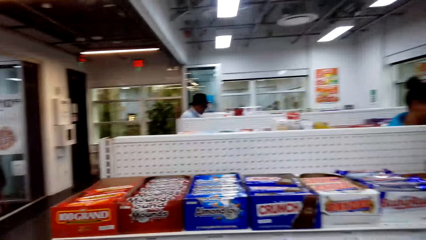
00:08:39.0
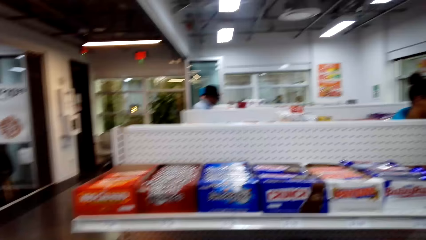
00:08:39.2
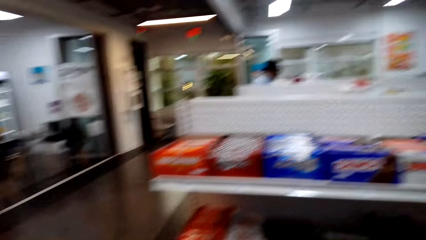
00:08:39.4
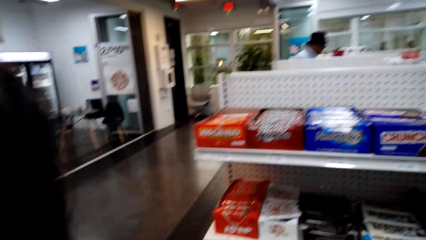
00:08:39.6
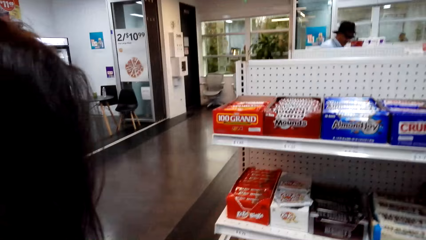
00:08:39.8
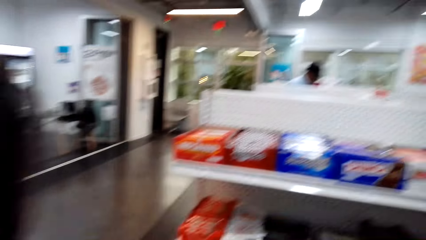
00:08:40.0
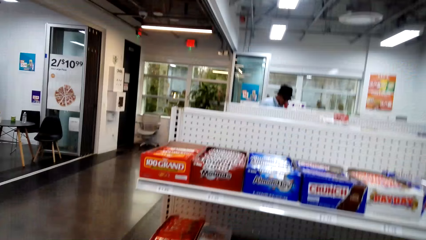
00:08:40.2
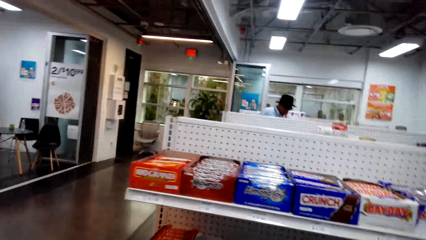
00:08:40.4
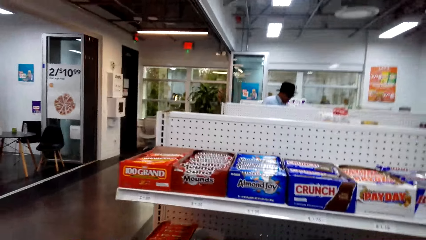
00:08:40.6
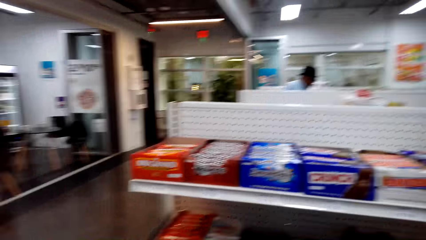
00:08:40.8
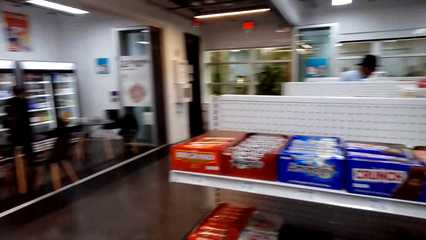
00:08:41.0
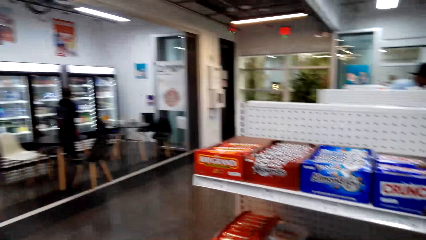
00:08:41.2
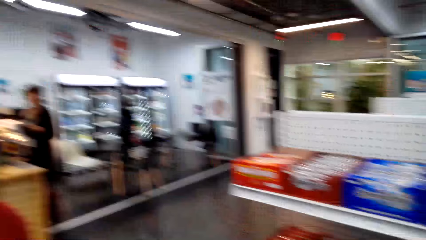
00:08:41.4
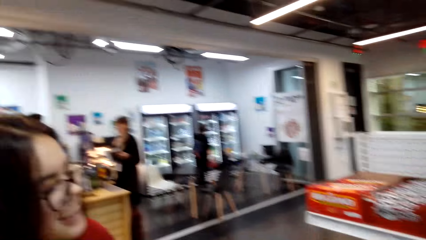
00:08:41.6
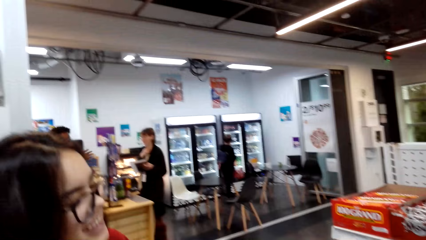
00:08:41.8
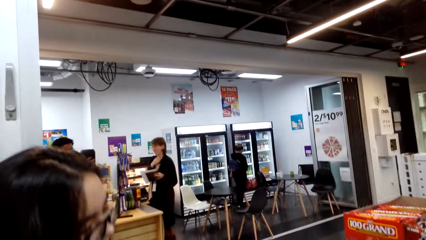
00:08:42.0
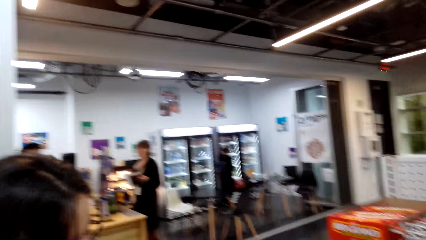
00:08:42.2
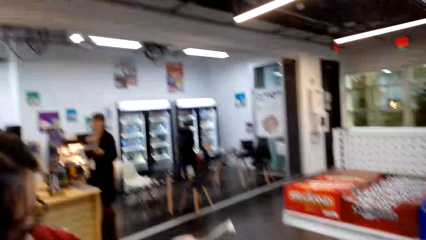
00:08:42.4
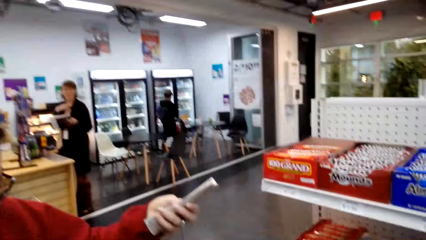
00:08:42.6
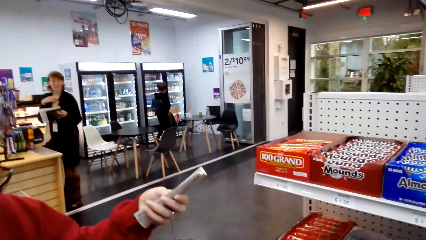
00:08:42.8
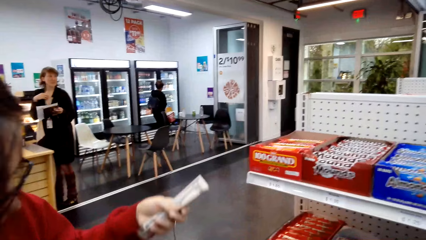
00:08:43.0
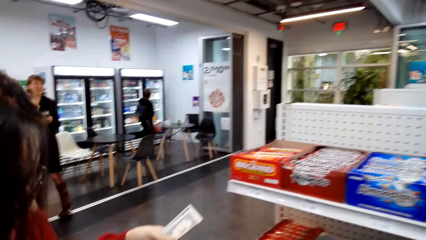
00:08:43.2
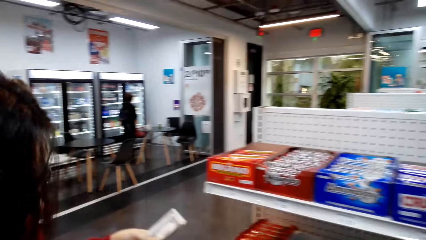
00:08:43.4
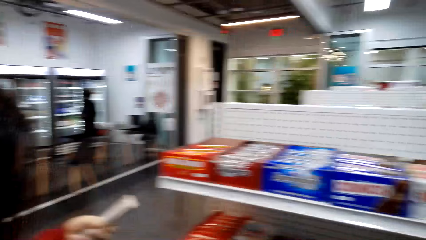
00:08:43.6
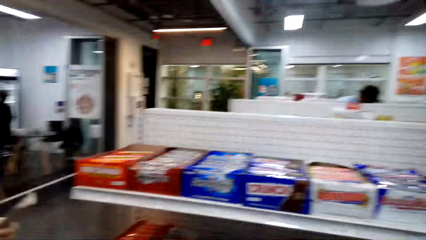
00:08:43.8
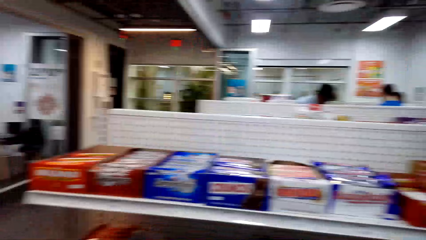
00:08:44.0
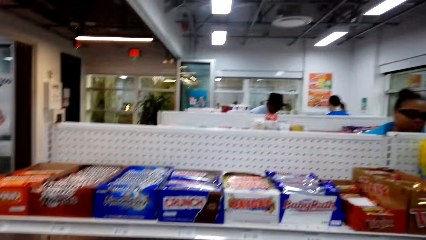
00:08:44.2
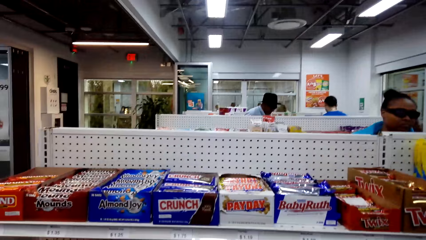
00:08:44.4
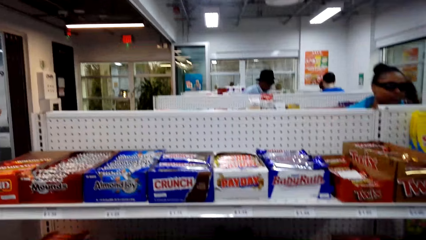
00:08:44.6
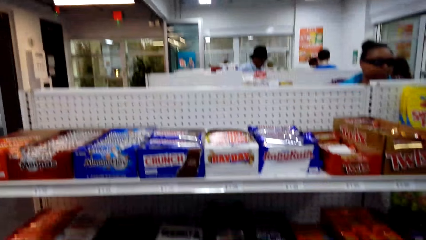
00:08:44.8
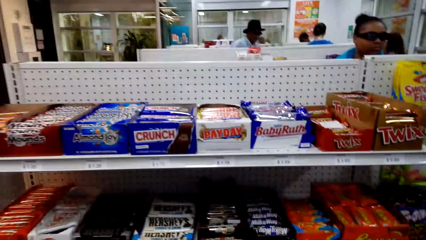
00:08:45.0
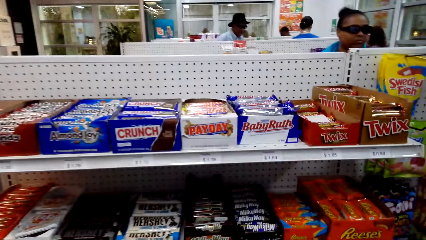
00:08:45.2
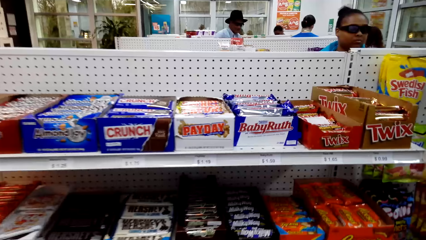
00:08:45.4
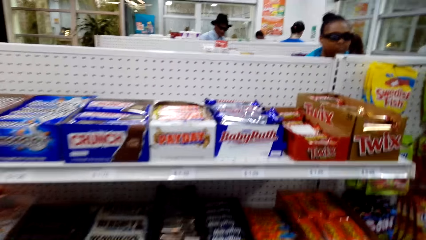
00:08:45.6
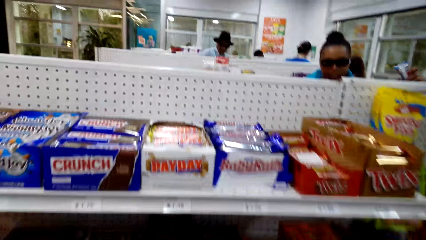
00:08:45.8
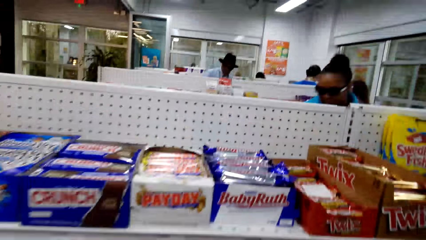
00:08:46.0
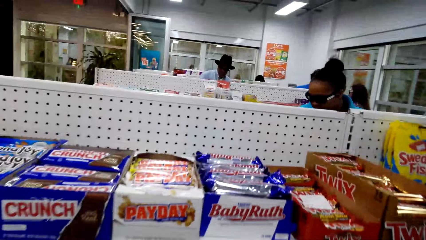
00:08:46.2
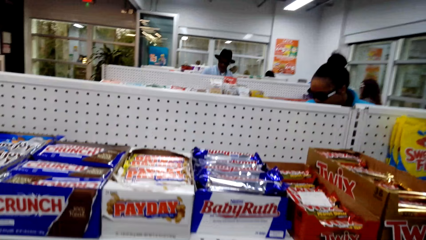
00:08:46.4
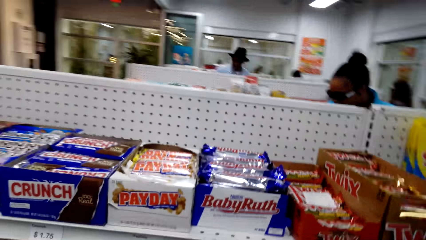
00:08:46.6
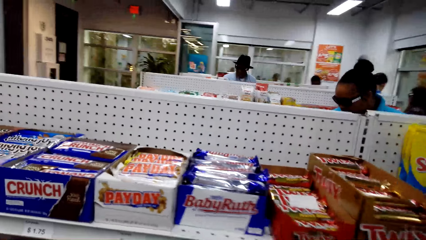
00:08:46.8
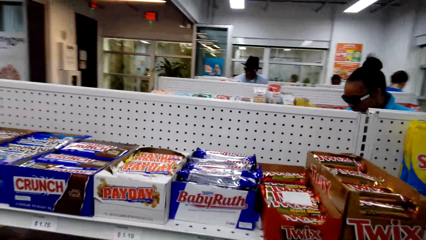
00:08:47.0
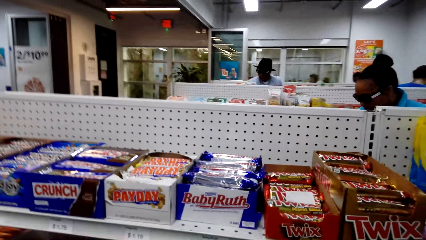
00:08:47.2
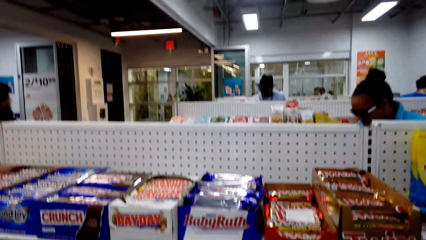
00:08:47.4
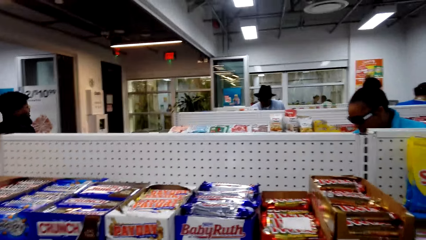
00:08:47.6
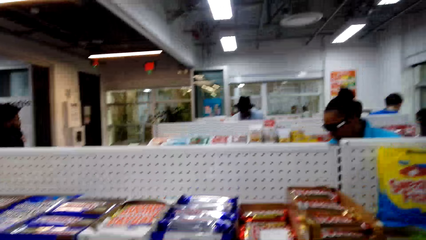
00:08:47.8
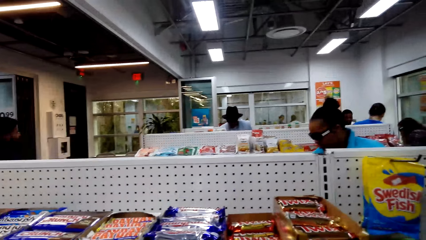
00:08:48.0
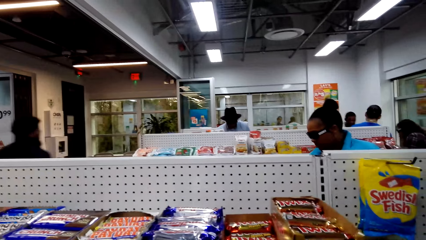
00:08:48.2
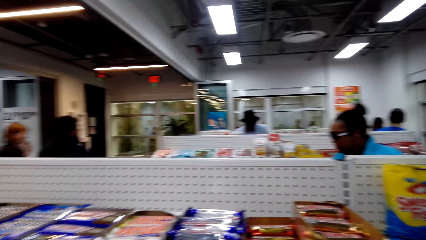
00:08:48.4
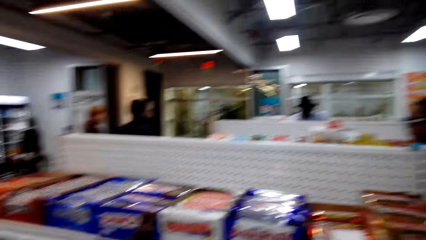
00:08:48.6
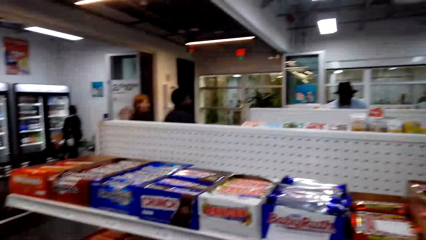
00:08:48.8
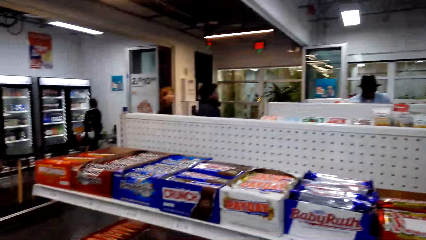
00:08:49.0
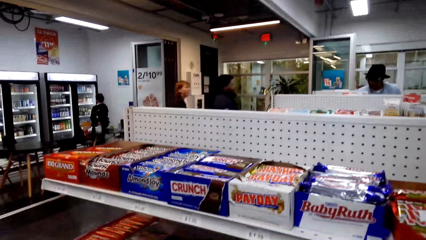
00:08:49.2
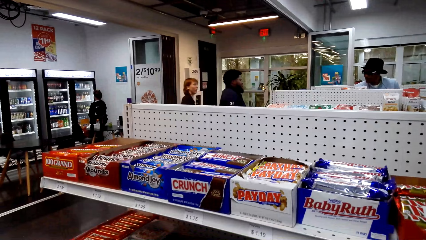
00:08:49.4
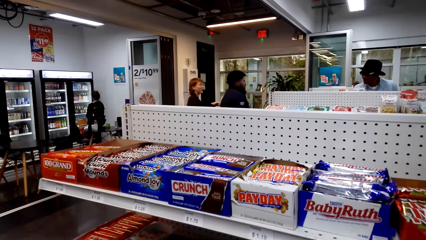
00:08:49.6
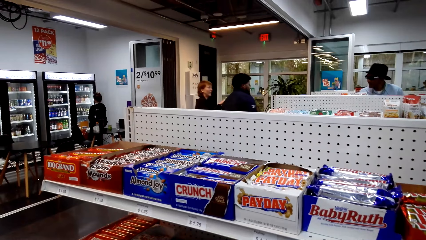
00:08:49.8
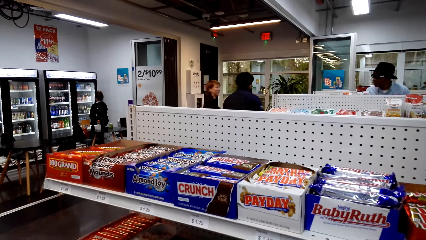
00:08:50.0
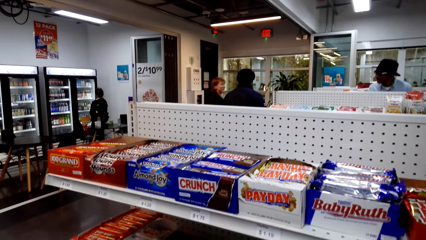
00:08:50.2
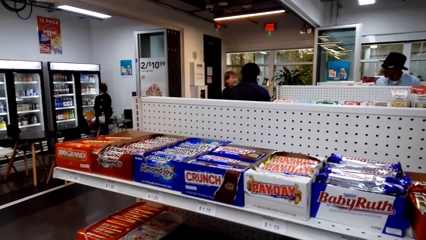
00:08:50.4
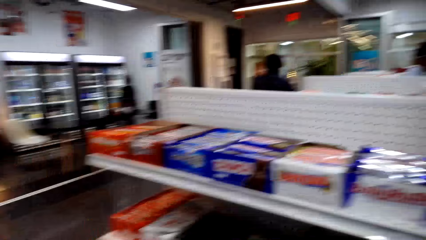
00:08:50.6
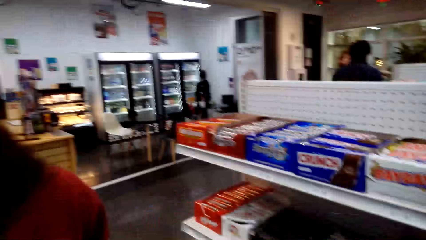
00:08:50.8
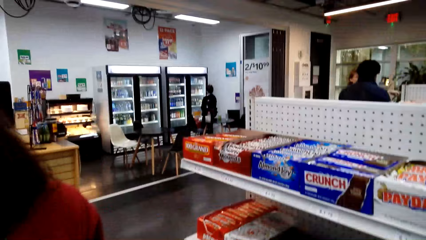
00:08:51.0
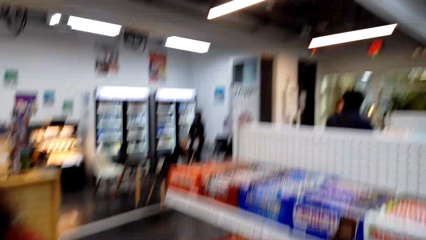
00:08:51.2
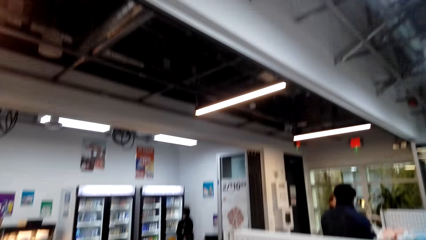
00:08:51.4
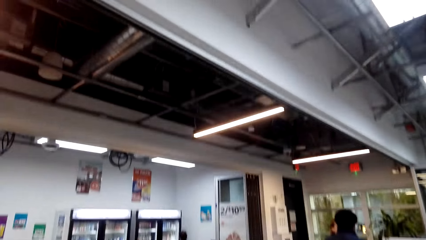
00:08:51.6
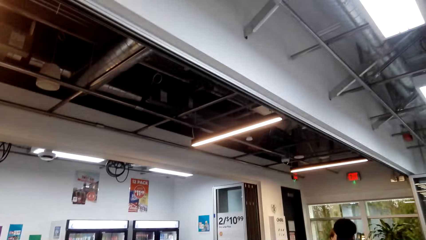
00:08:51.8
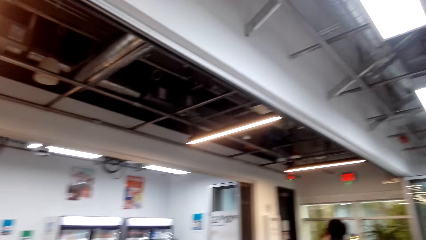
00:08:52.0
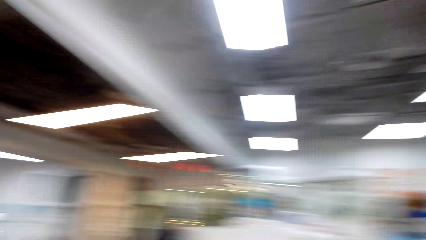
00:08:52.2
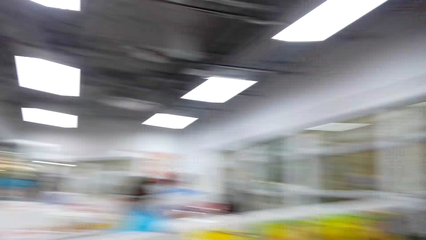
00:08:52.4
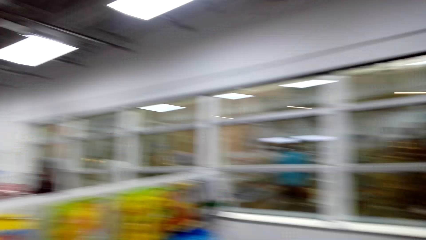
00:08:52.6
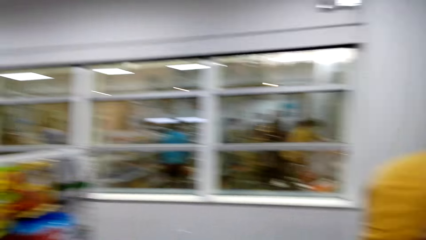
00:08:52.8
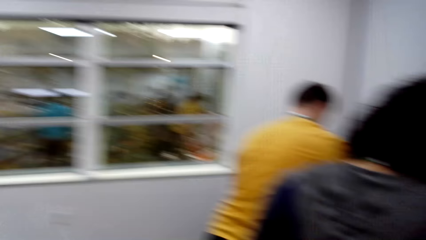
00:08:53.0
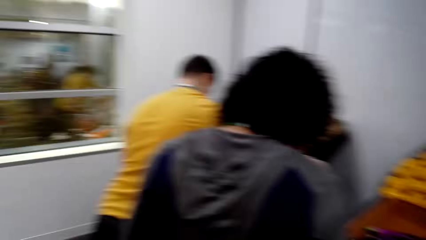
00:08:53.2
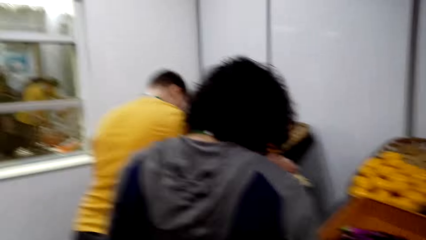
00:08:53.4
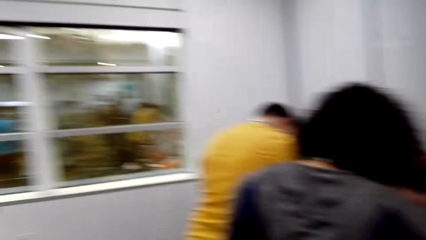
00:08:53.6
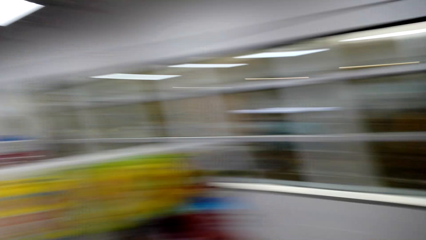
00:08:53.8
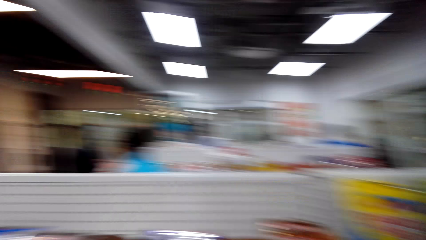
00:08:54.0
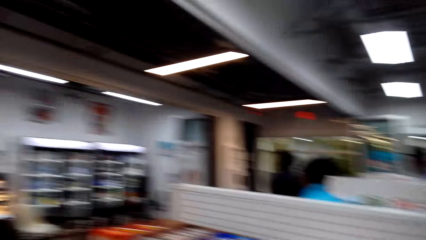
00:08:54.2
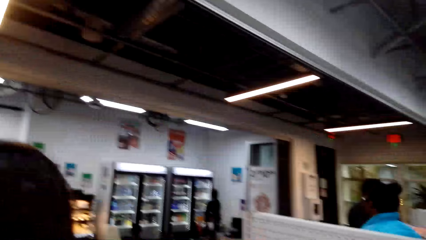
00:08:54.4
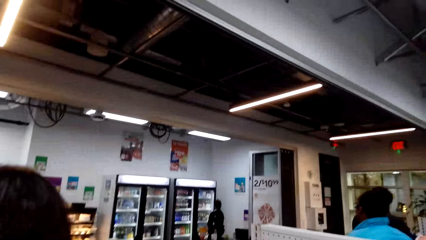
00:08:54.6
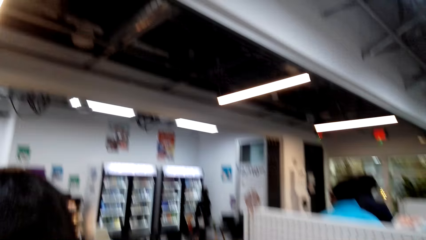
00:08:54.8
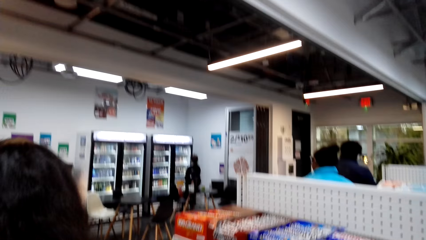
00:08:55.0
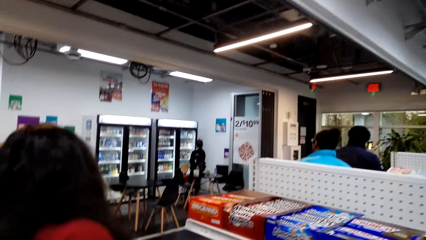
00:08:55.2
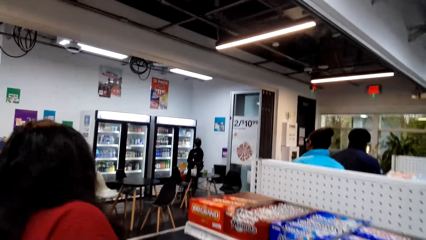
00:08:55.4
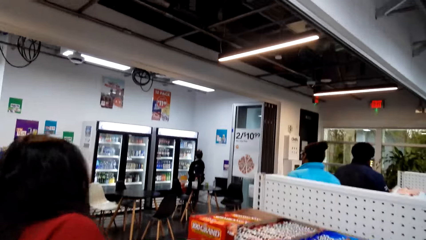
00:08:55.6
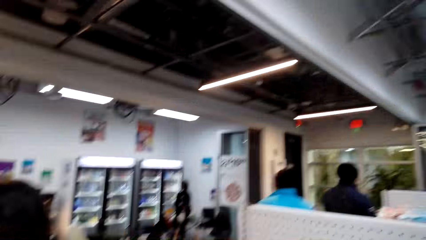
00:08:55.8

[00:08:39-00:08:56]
The camera wearer talks. A person talks. The camera wearer talks.
